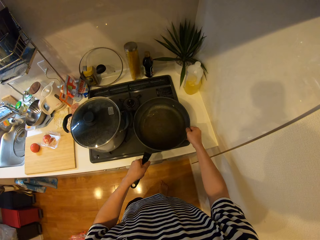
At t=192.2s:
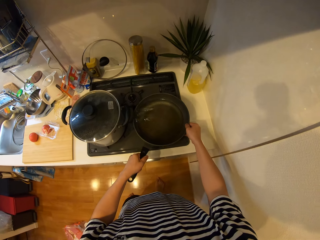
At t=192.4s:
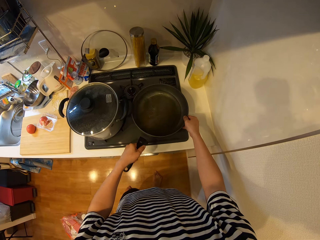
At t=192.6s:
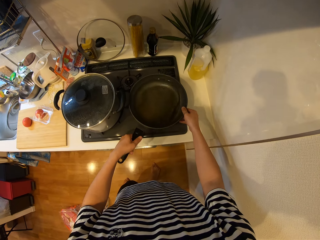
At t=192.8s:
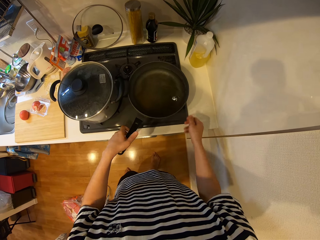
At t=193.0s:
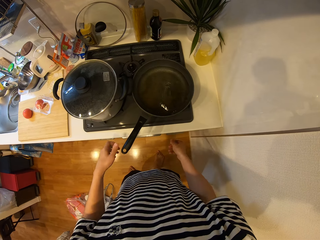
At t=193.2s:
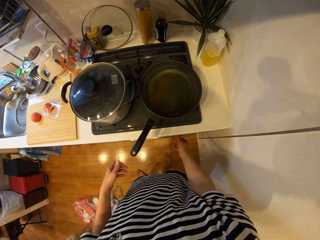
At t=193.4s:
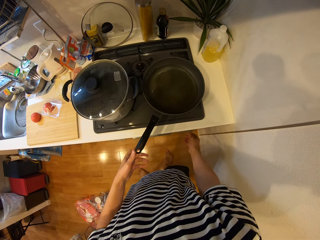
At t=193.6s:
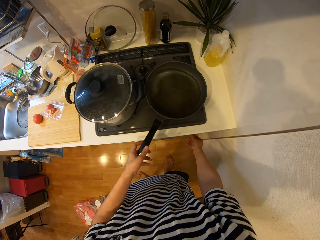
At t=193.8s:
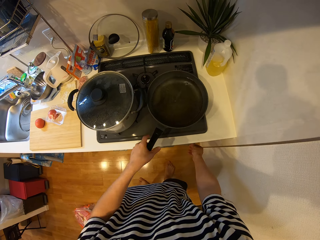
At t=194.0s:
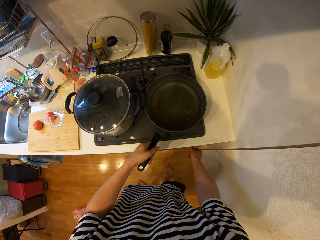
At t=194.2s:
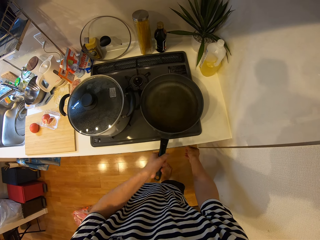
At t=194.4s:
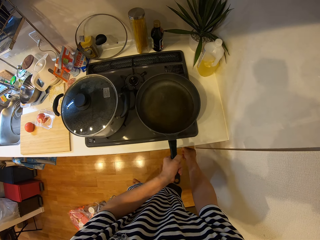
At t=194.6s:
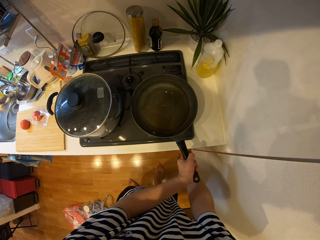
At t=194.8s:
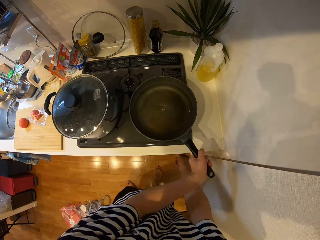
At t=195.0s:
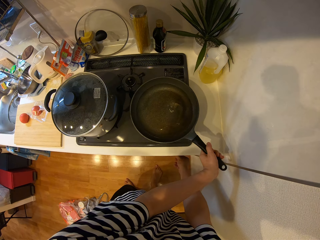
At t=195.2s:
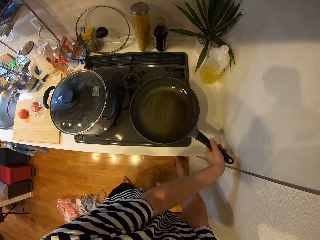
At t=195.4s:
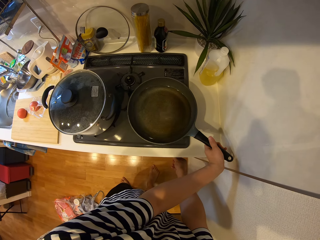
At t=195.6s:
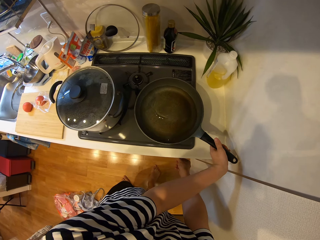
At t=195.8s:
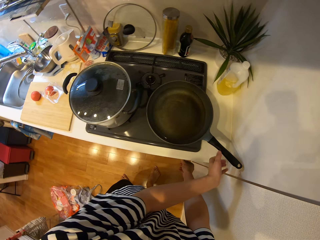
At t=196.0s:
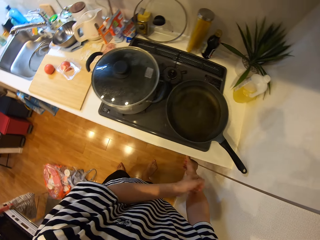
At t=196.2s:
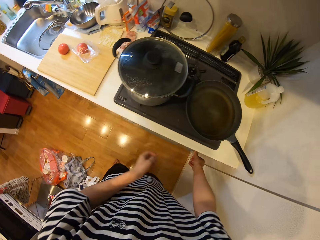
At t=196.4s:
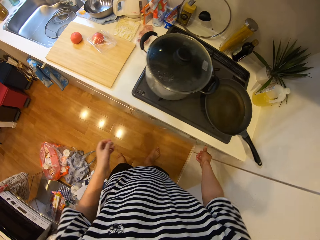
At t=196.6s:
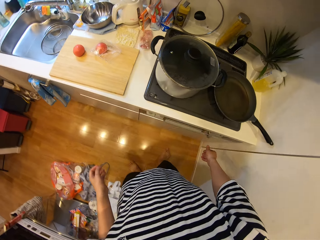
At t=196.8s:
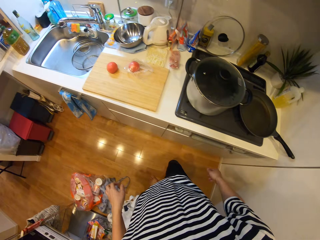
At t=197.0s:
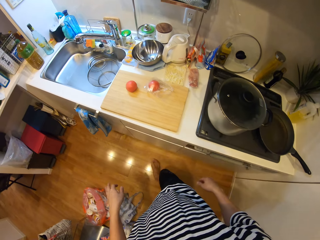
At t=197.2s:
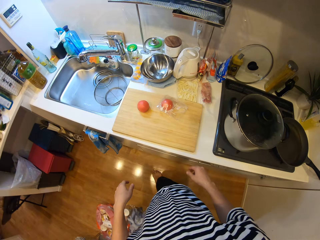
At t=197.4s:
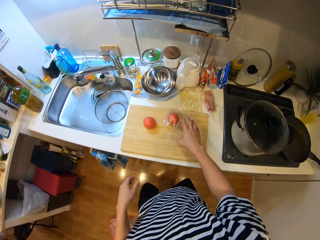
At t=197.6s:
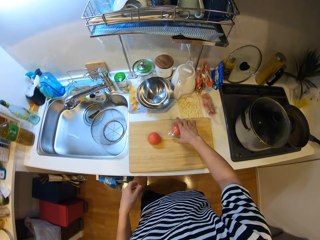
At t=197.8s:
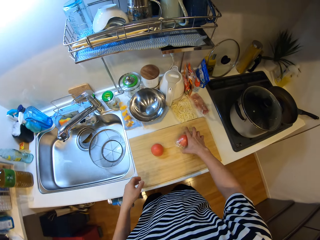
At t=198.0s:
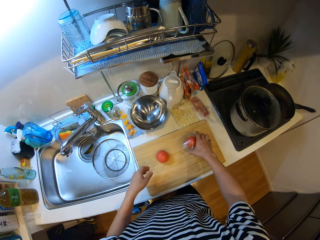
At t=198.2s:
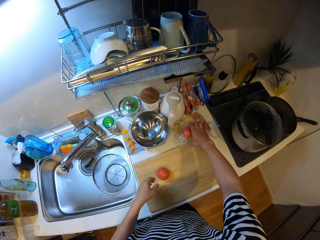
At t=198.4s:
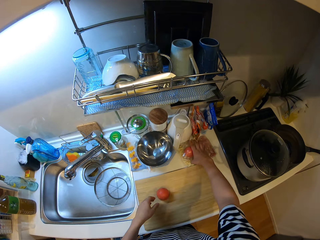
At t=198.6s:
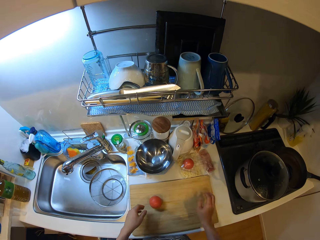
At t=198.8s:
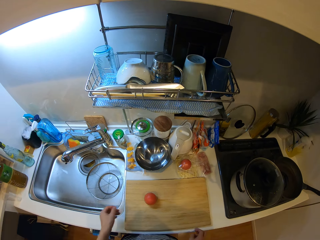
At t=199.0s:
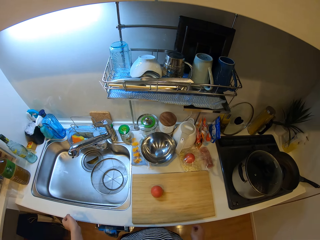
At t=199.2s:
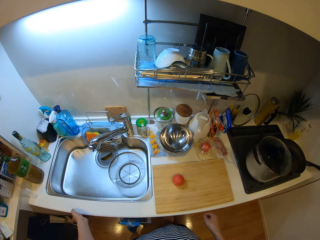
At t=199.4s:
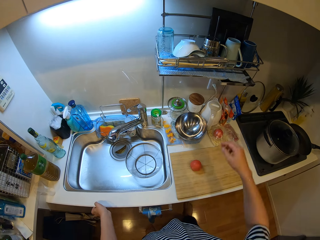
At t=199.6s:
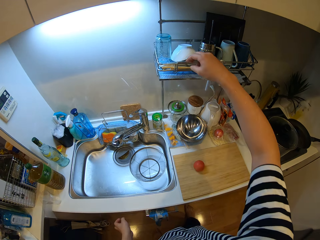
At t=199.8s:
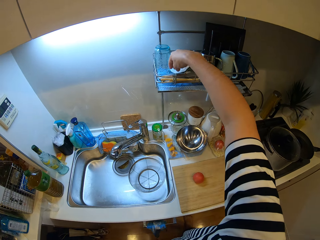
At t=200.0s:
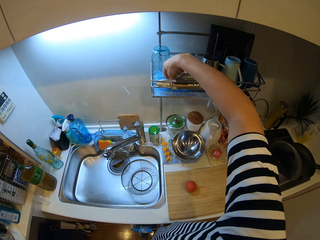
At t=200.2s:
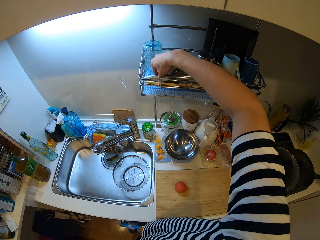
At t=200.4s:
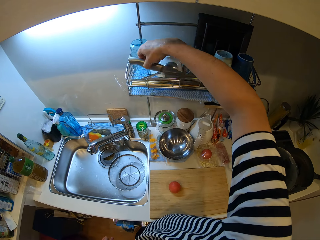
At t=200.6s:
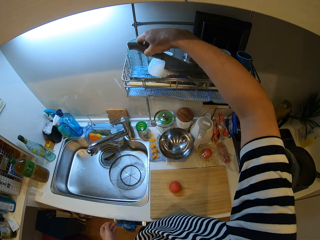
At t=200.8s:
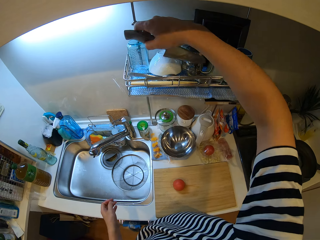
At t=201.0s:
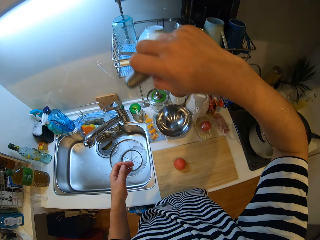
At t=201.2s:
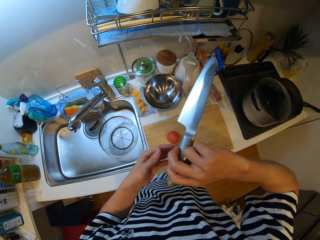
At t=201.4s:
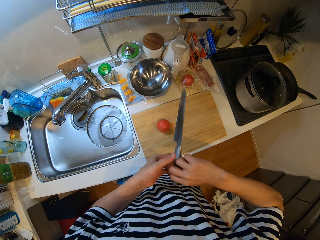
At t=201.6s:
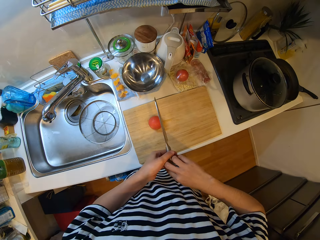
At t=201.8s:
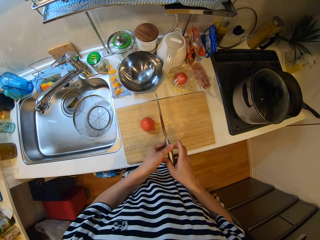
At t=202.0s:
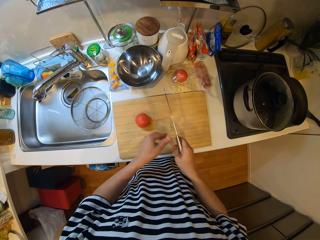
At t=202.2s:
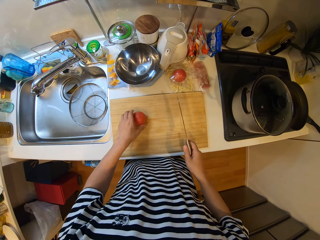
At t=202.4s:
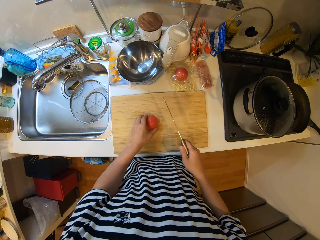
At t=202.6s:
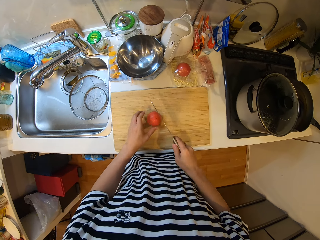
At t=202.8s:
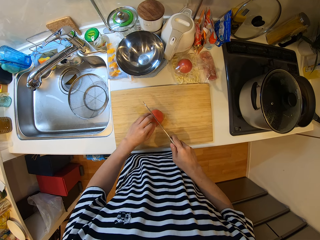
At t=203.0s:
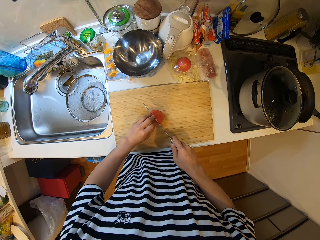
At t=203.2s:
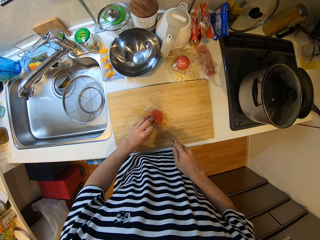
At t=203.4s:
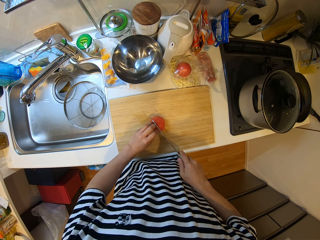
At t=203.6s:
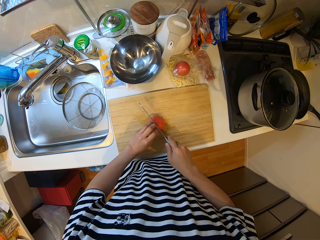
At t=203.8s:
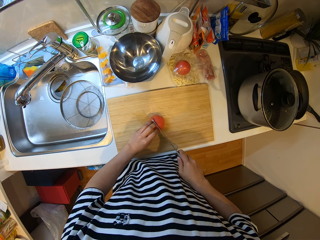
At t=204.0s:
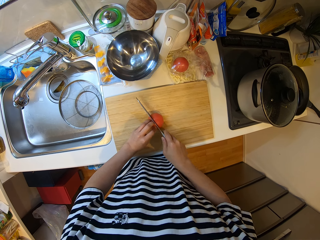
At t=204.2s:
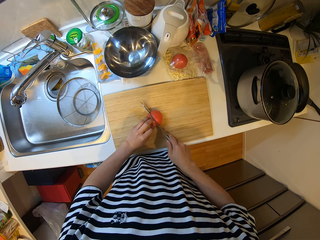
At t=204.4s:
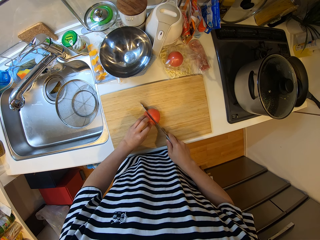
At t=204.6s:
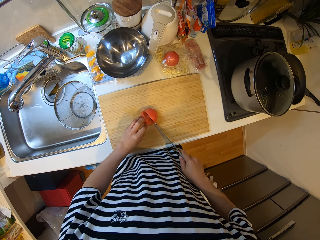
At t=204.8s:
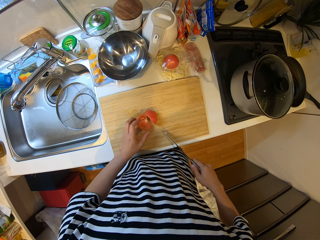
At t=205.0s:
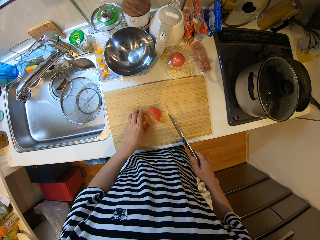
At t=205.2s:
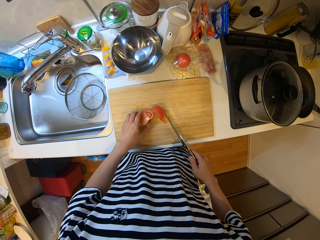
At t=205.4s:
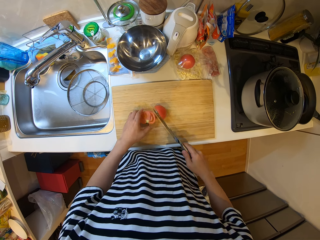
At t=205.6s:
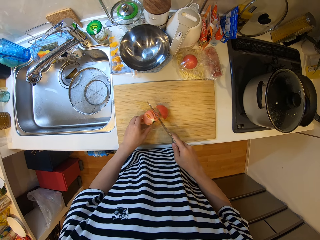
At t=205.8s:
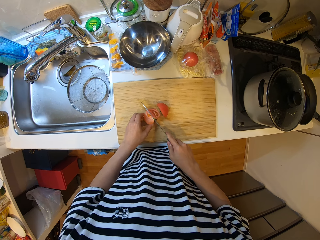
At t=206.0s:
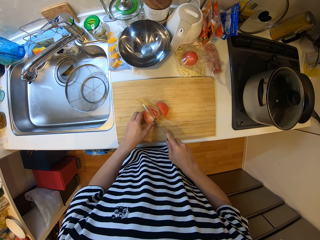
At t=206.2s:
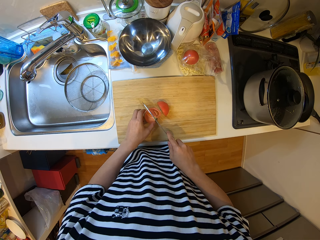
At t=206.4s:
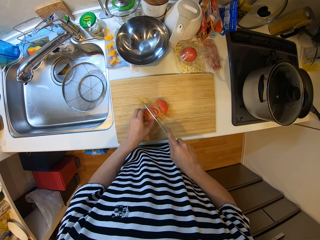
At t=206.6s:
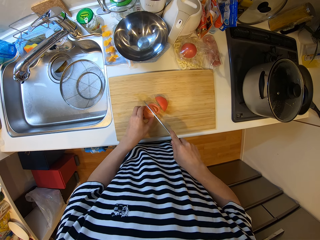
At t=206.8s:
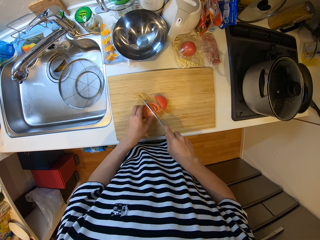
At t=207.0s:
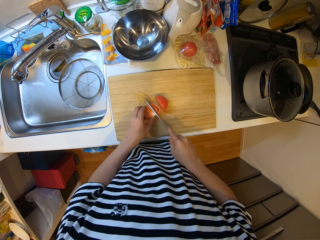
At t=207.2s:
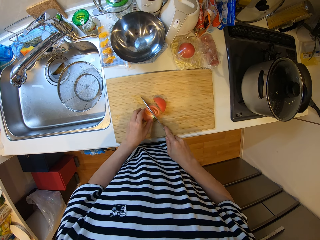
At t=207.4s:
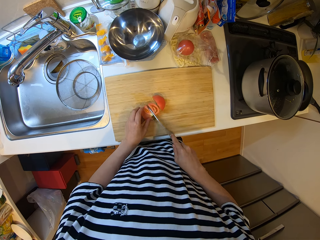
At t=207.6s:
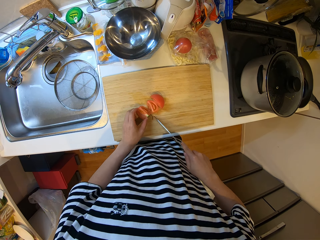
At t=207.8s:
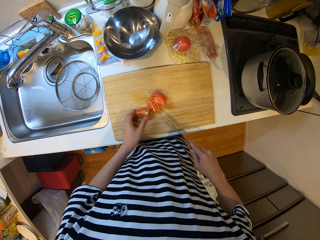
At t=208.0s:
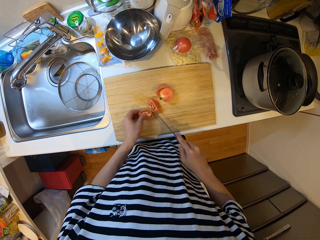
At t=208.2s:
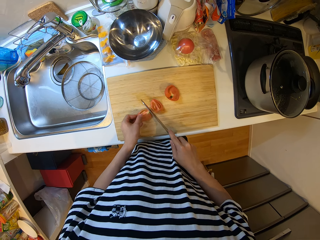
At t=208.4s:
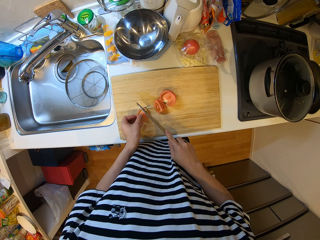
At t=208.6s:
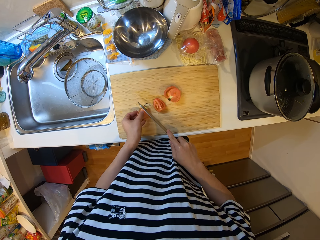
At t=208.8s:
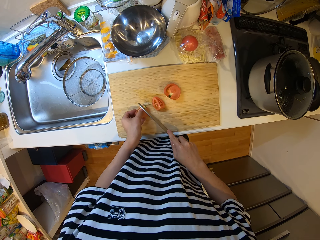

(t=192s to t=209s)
The camera wearer places the pan on the cooker. They turn the knob on the cooker. They rotate the pan on the cooker. They put the tomatoes aside on the counter. They move the pack on the cutting board. They pick up a knife from the dish rack. They cut the tomato with the knife on the cutting board.

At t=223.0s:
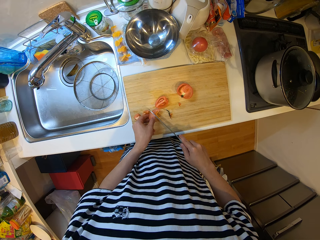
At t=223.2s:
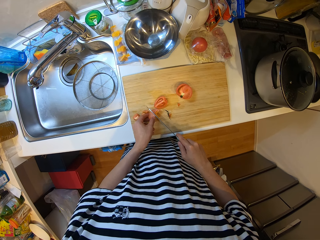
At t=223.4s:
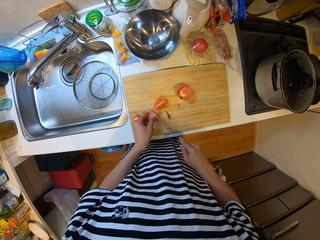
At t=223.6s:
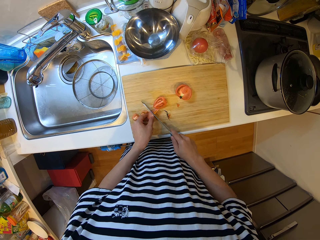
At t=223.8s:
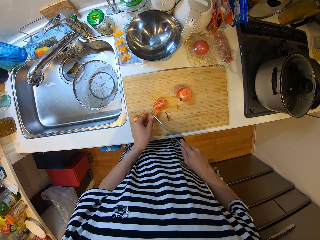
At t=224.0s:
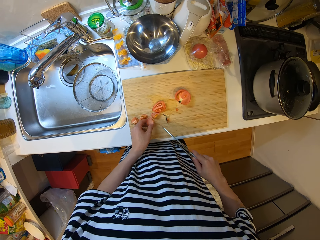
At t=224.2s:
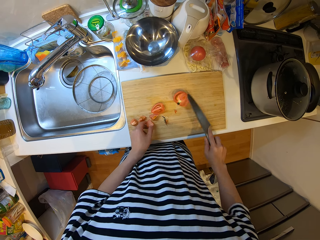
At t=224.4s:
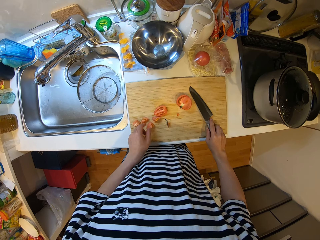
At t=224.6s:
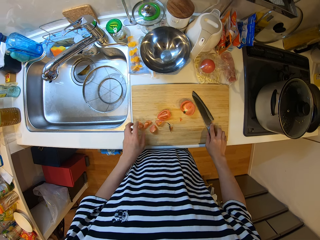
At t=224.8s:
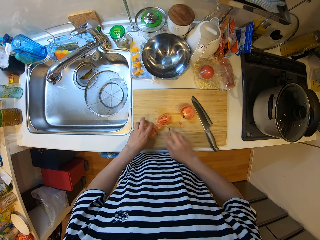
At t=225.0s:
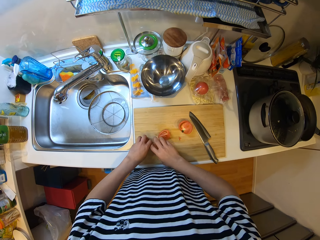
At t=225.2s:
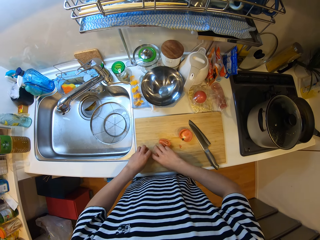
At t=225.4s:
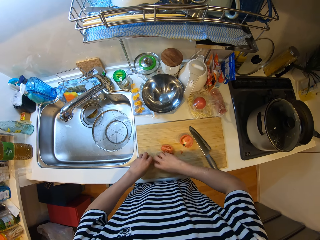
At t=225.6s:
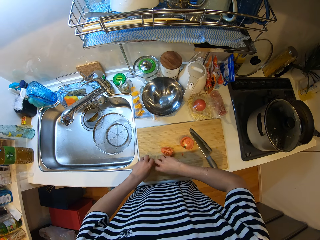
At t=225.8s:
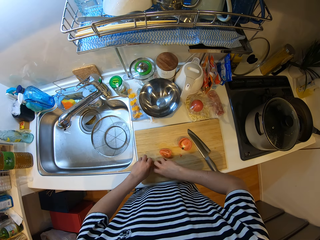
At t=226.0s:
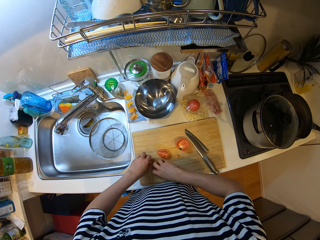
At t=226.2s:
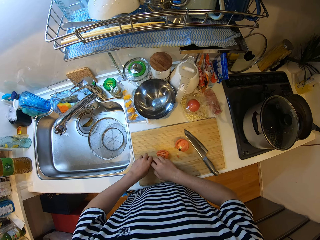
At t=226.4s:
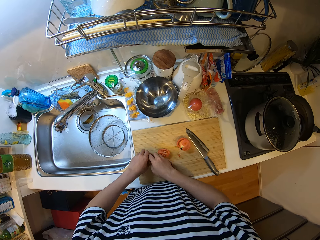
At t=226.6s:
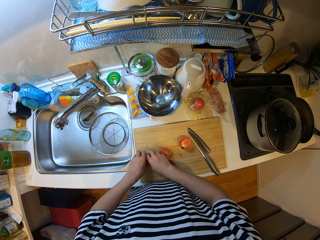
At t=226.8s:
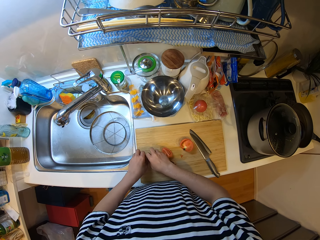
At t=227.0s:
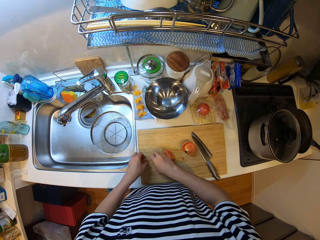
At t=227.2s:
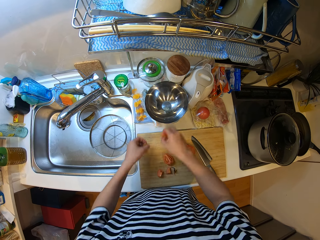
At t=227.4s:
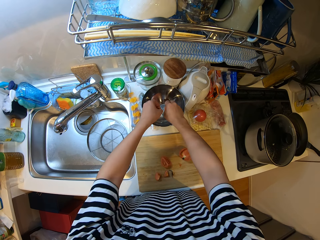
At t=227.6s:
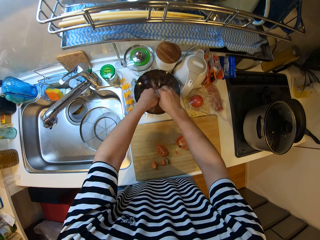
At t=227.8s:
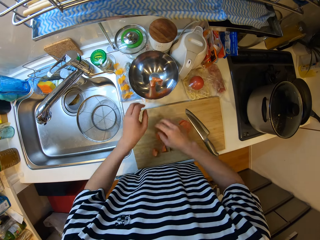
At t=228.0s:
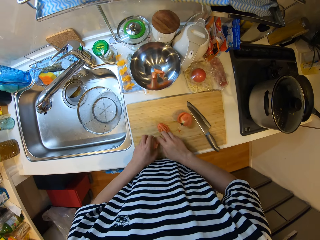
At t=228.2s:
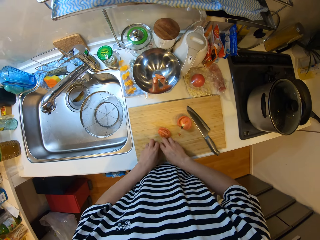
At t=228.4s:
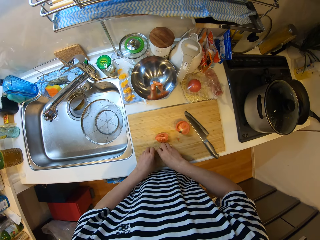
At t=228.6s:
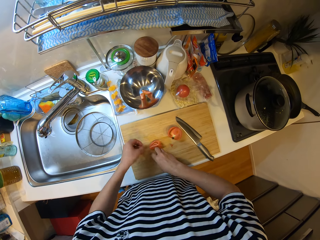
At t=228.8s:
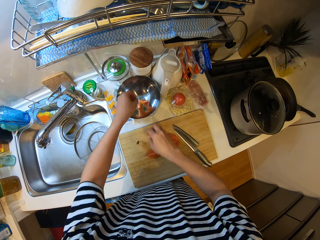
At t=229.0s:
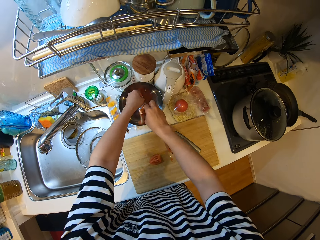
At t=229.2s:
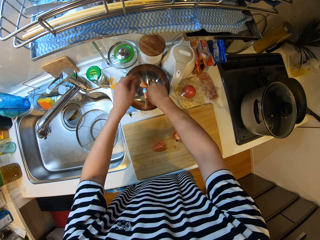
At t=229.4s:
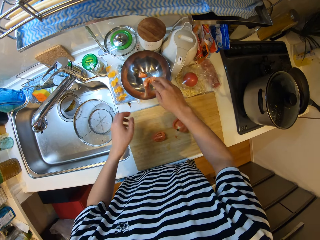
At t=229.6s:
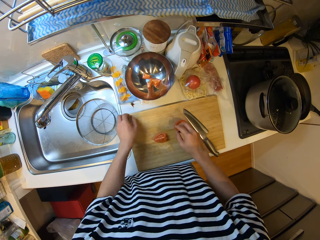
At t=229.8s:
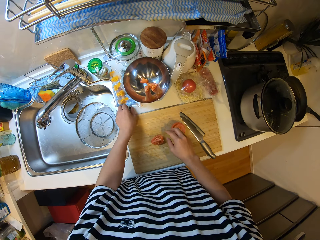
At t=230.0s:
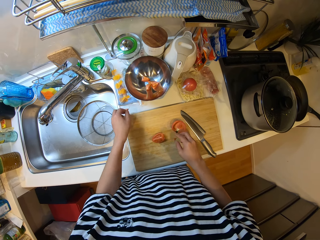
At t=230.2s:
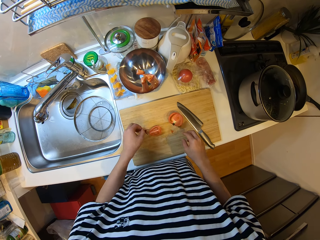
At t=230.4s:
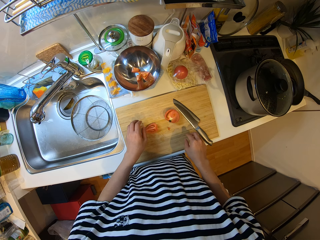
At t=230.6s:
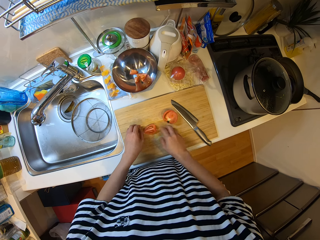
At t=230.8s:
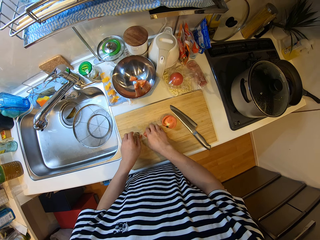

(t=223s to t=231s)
The camera wearer drops the knife on the cutting board or chopping board. They pick the tomatoes from the chopping board. They drop the tomatoes in the bowl on the countertop. They pick the tomatoes from the chopping board. They place the tomatoes in the bowl. They move parts of the tomato from the countertop to the cutting board.
